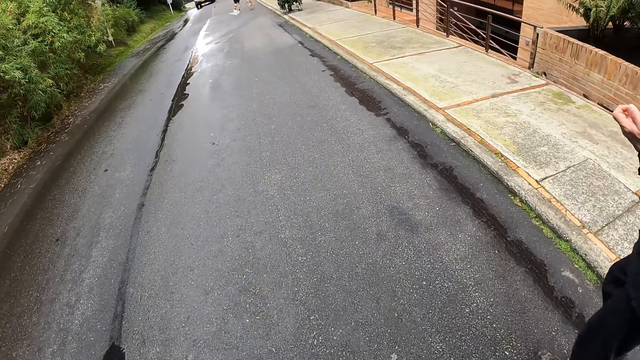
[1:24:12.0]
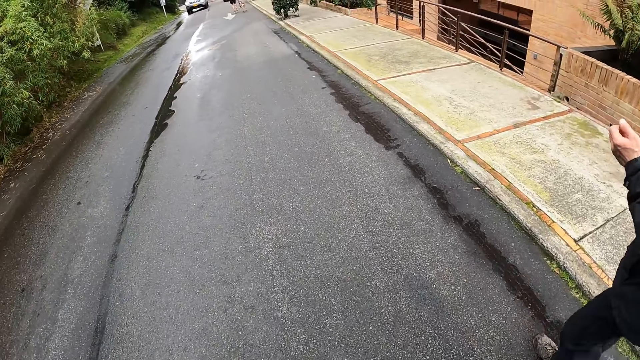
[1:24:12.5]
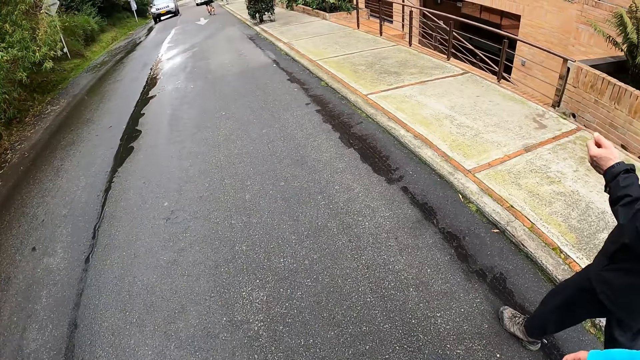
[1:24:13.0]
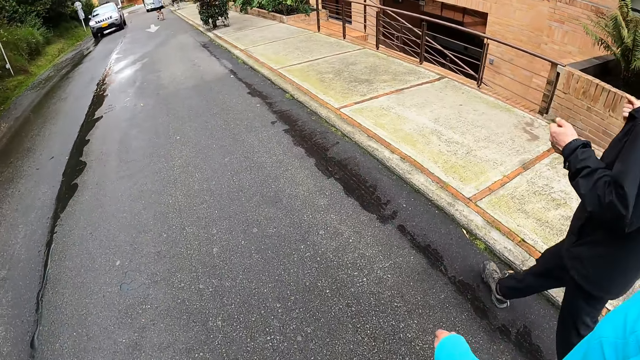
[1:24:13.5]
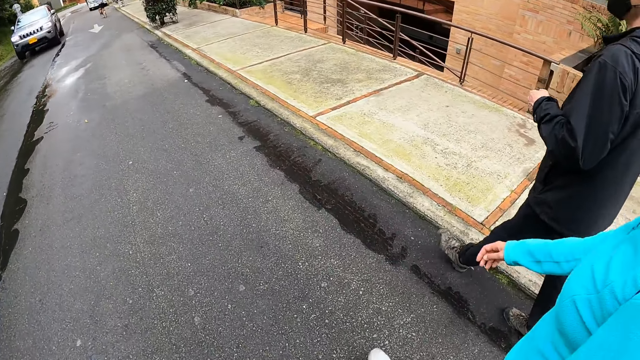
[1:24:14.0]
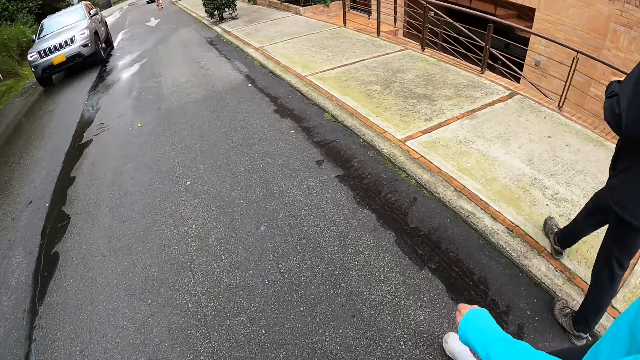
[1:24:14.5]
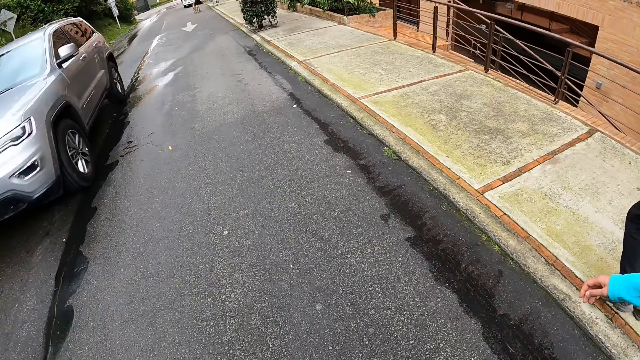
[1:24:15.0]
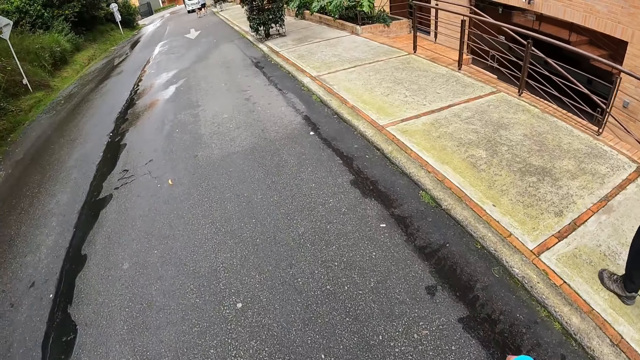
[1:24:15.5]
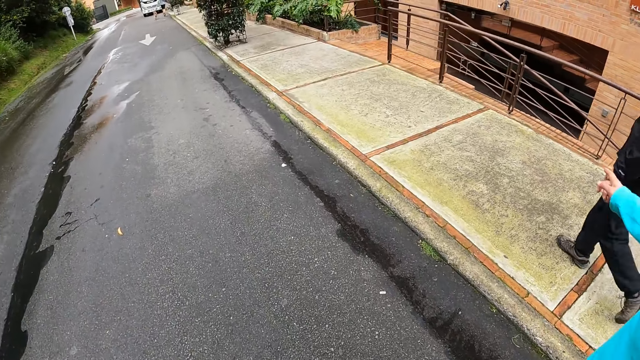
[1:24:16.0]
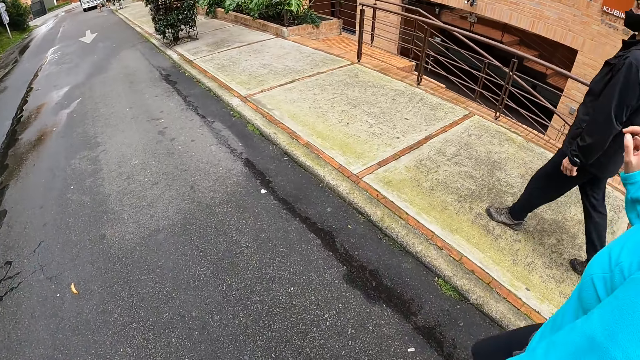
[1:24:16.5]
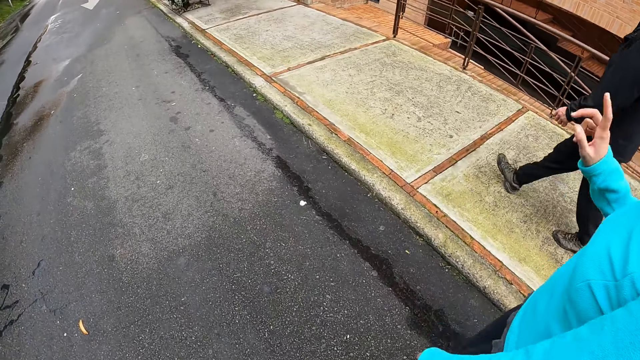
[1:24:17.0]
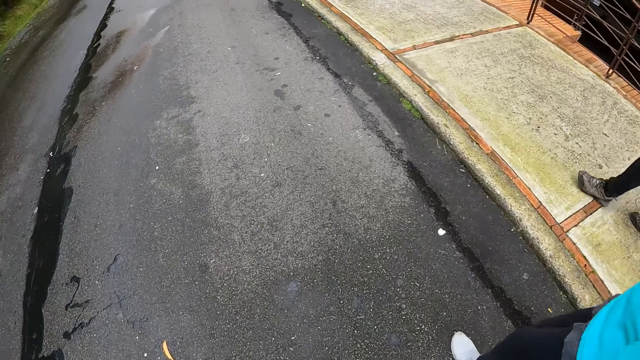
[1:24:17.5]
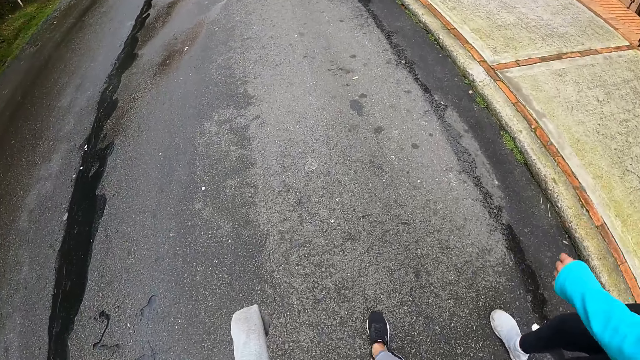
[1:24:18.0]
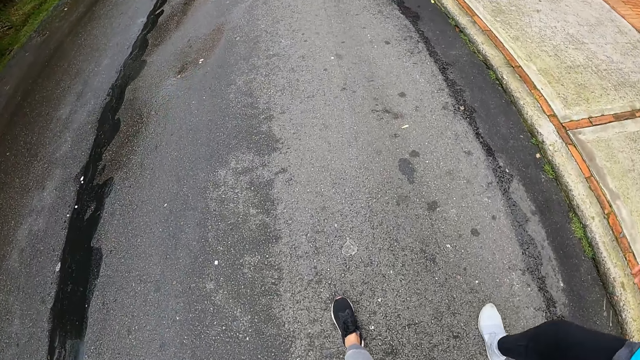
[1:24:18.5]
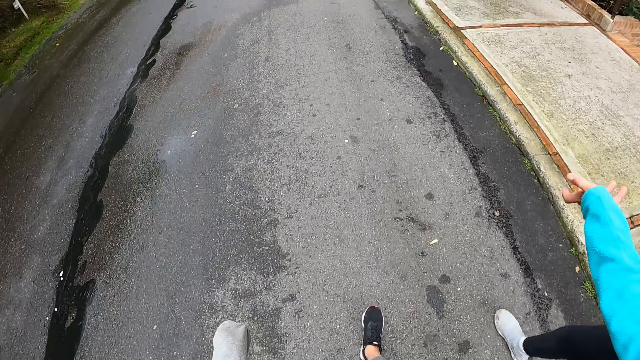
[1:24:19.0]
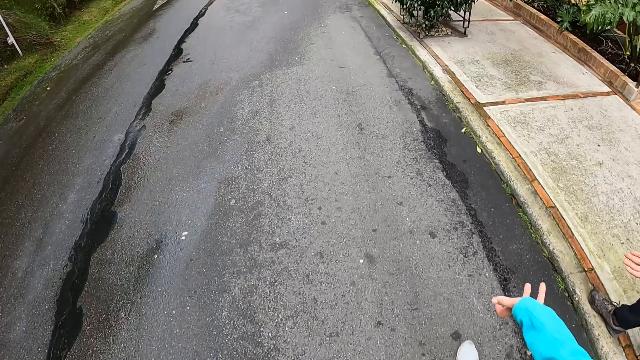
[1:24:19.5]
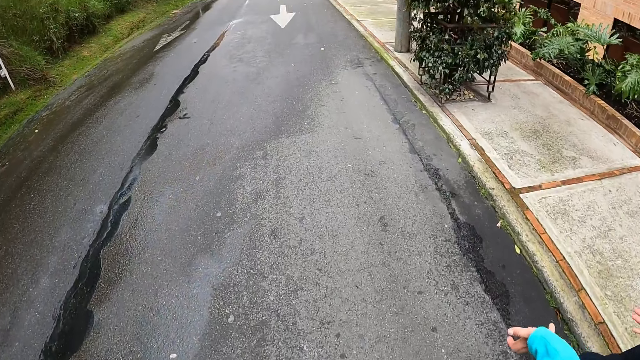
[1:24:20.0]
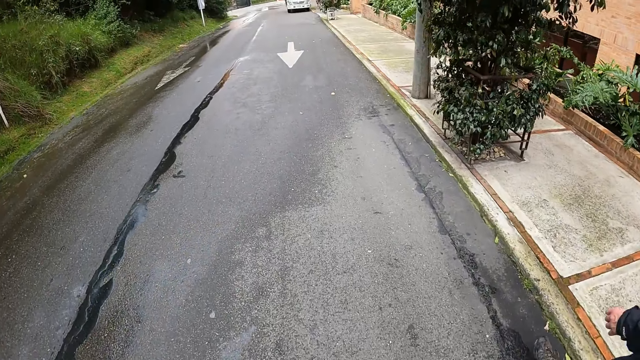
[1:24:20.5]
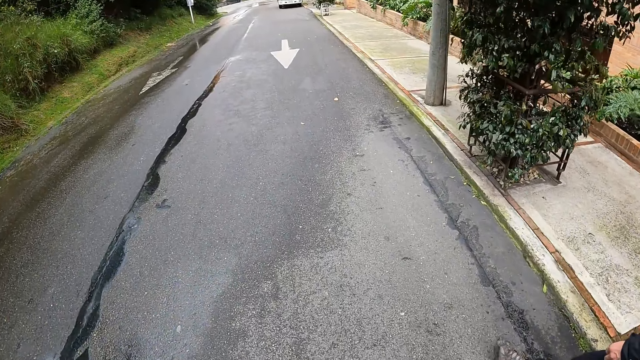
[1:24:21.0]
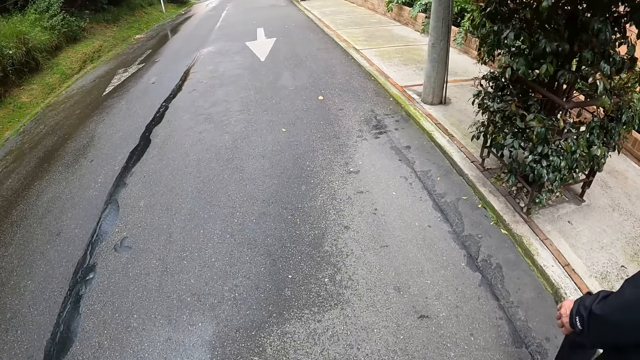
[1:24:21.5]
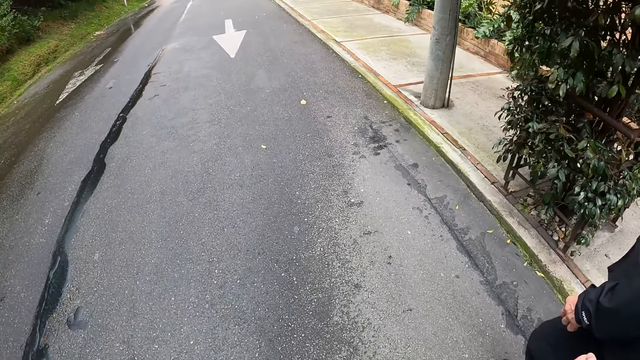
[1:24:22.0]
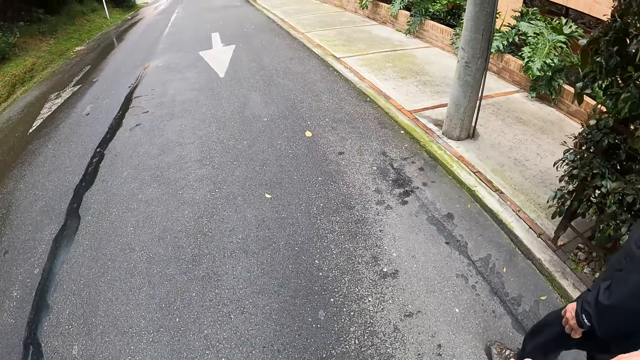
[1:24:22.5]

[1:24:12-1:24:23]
A grey jeep drives past the camera wearer on the paved road. A woman makes a gesture. The camera wearer walks on the road.

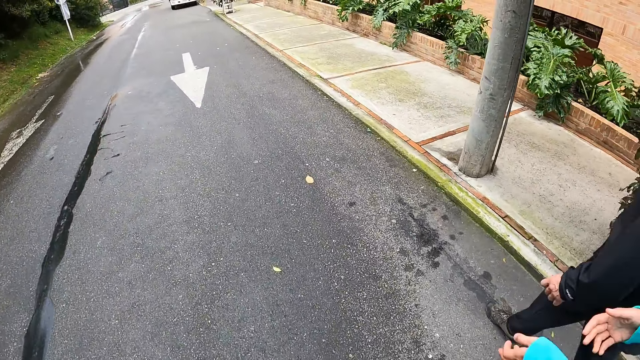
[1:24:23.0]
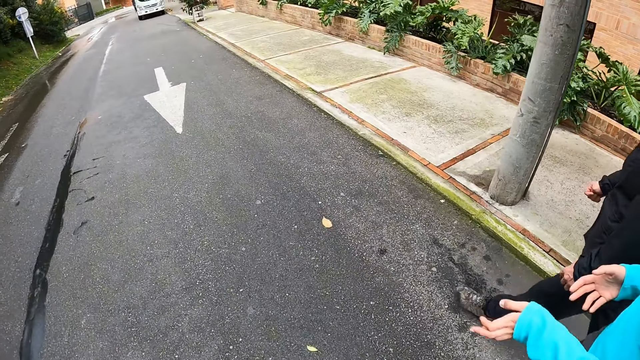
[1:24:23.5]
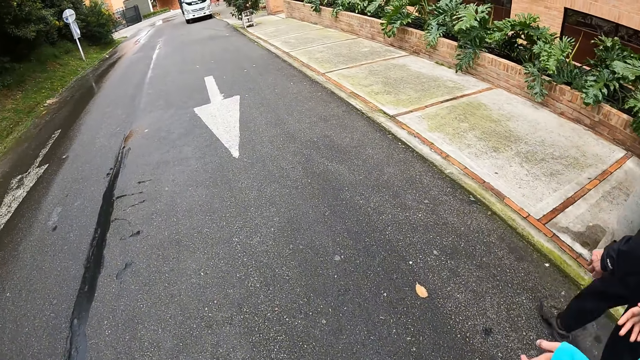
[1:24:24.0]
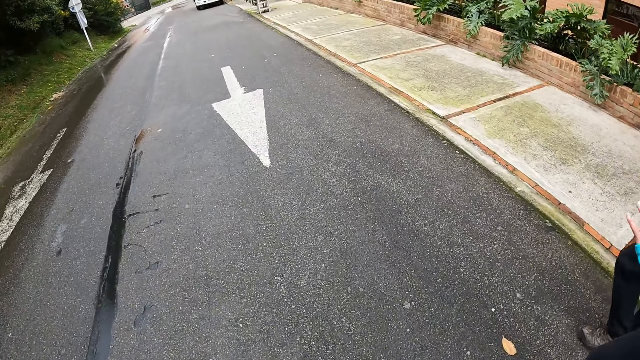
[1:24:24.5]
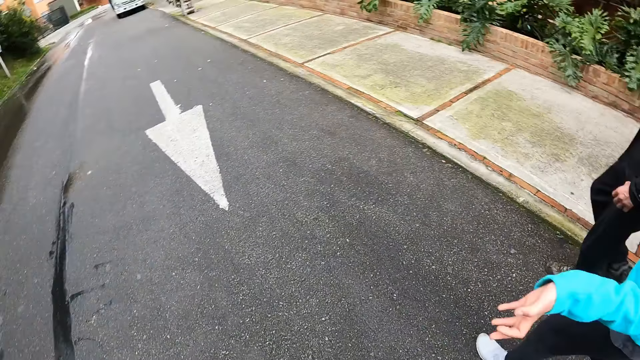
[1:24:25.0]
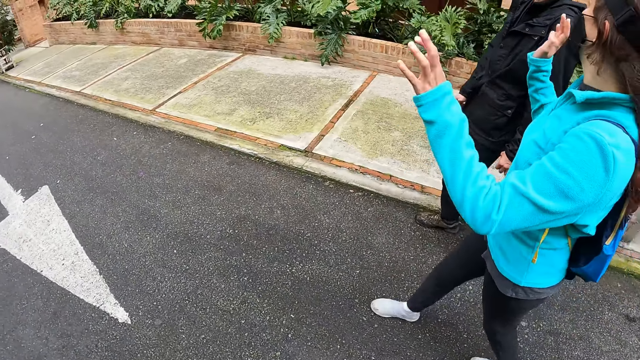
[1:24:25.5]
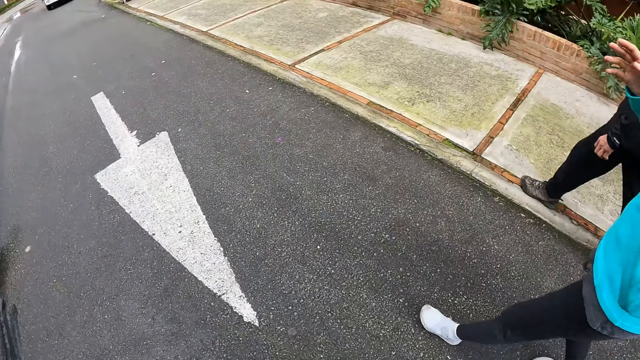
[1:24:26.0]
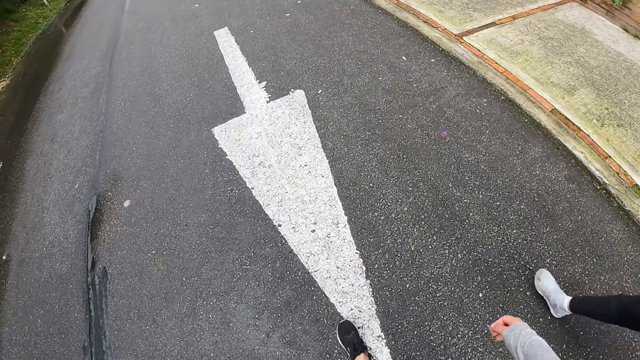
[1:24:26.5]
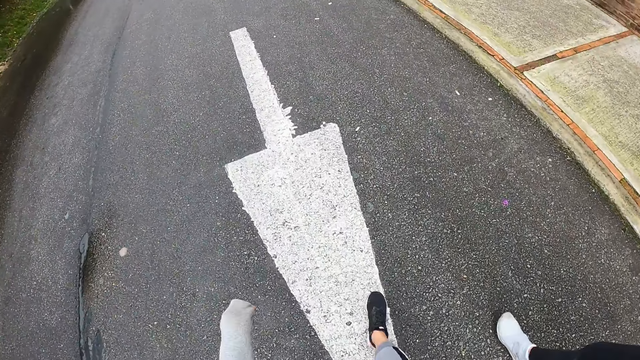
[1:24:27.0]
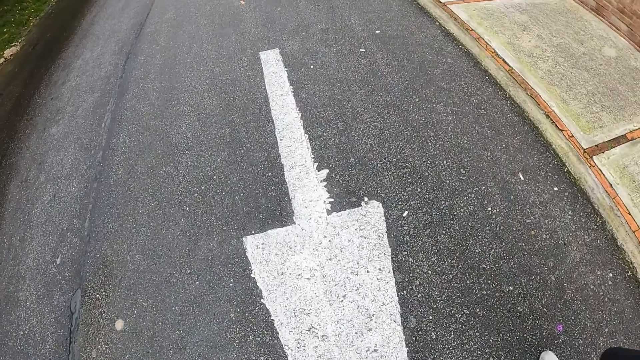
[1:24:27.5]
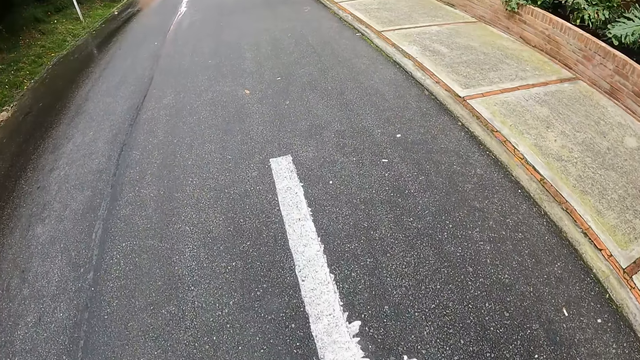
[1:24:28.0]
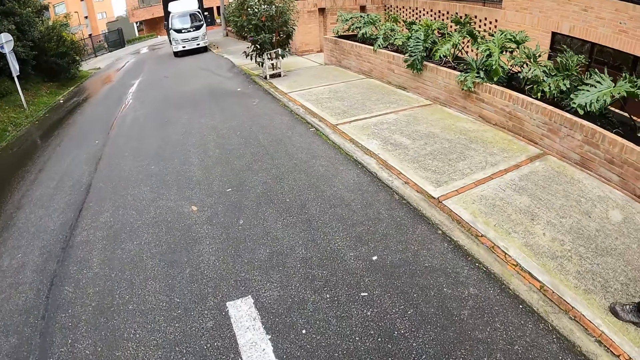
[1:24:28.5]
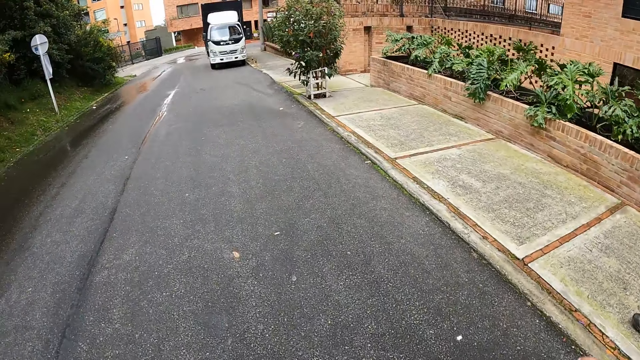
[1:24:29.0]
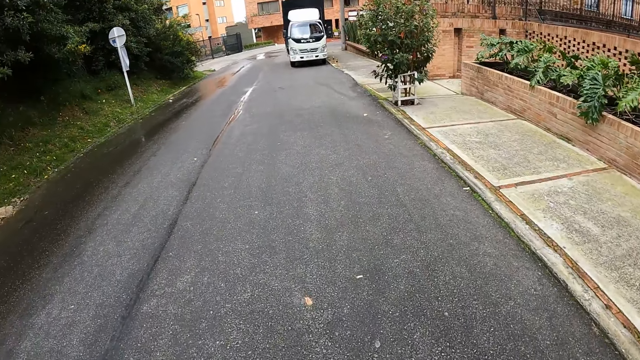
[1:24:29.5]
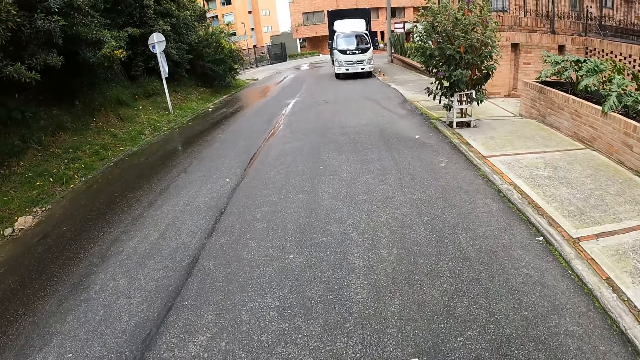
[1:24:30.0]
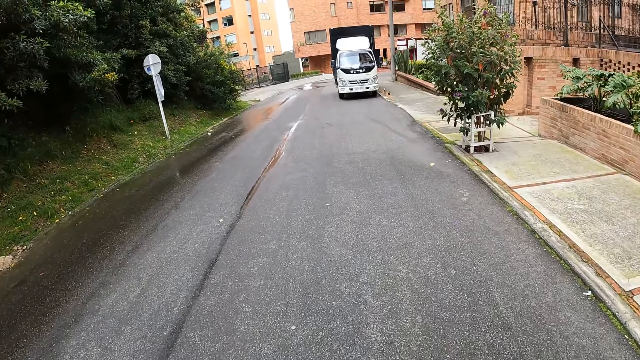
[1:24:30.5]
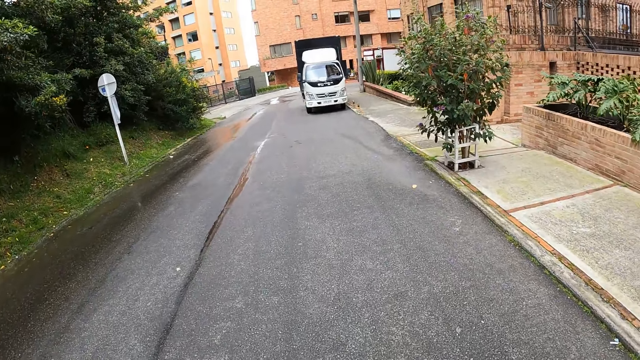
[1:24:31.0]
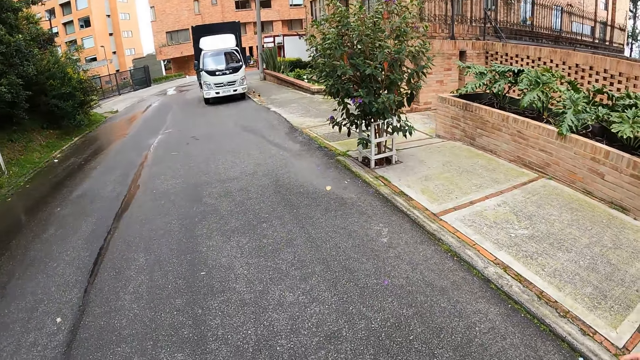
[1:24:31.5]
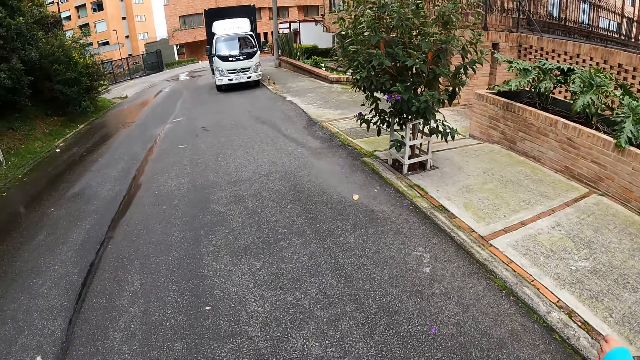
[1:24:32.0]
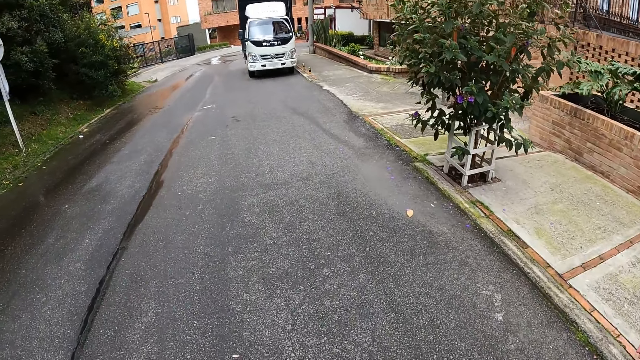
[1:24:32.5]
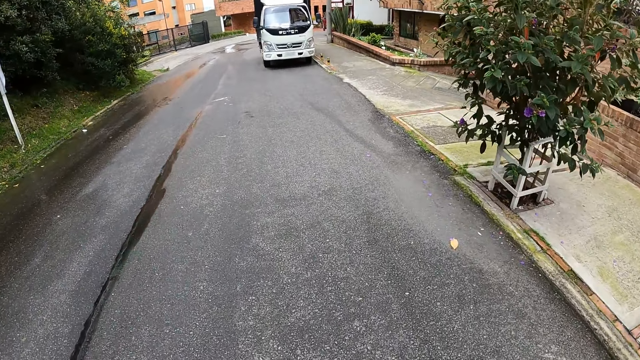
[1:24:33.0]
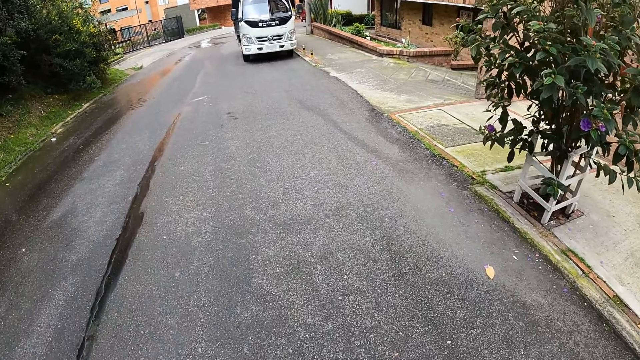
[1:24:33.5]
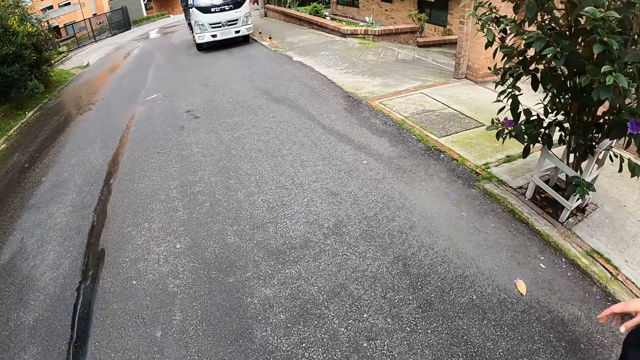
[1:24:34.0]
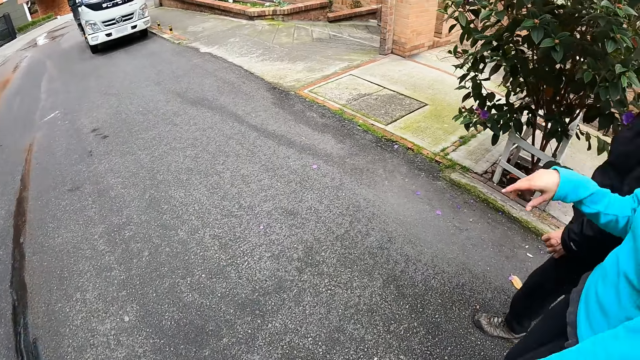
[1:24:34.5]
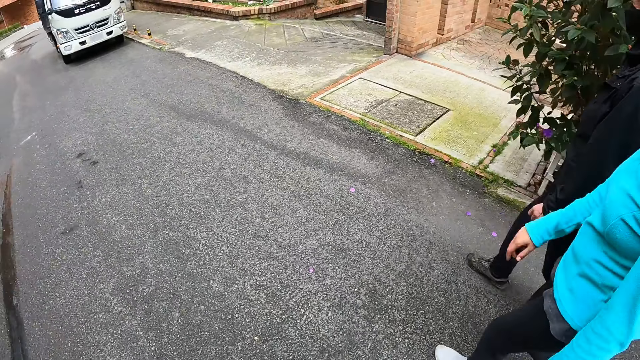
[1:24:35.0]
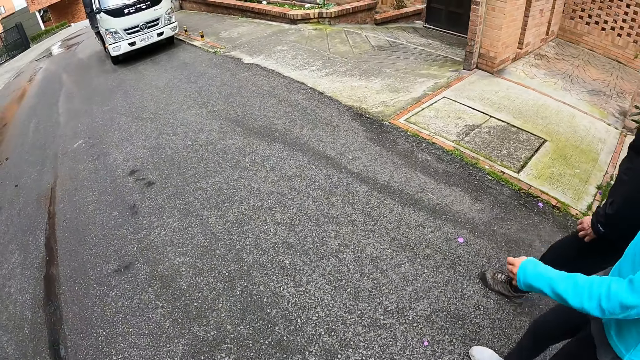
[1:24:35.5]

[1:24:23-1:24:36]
A woman makes a gesture. The camera wearer walks on the road.
